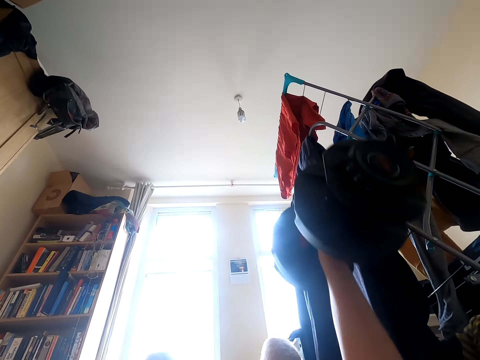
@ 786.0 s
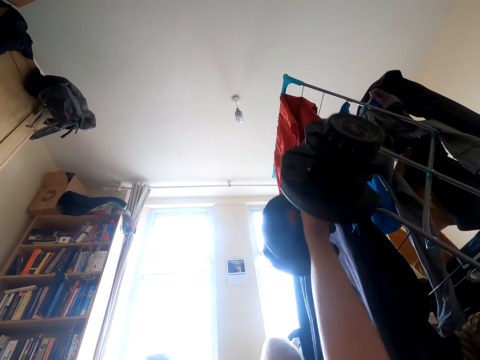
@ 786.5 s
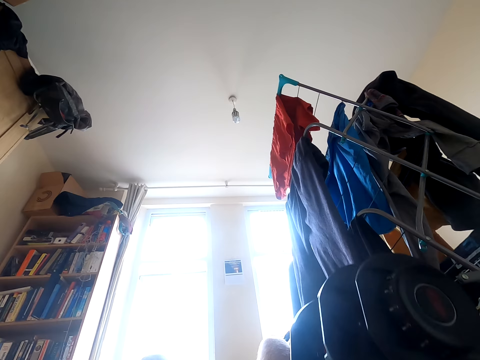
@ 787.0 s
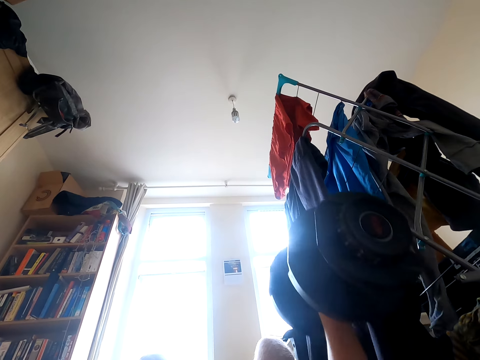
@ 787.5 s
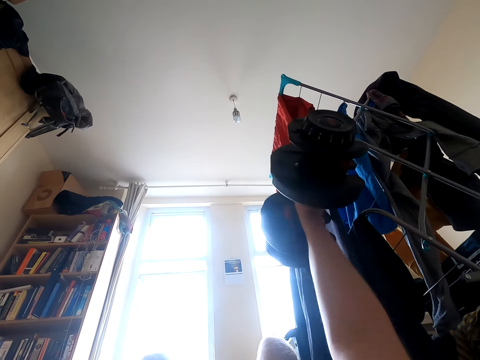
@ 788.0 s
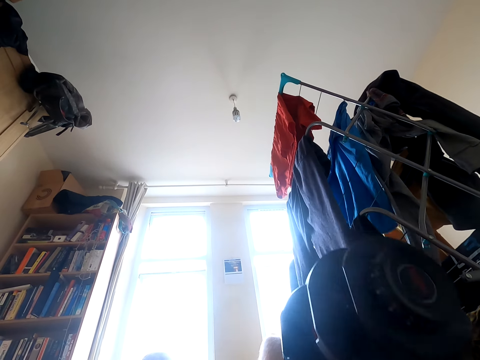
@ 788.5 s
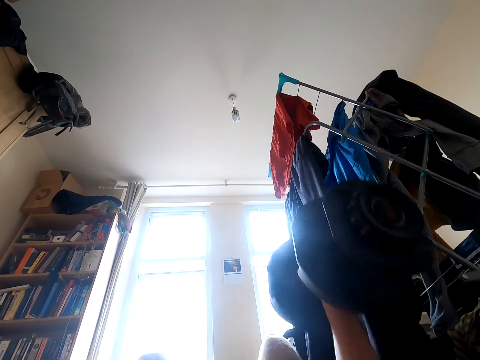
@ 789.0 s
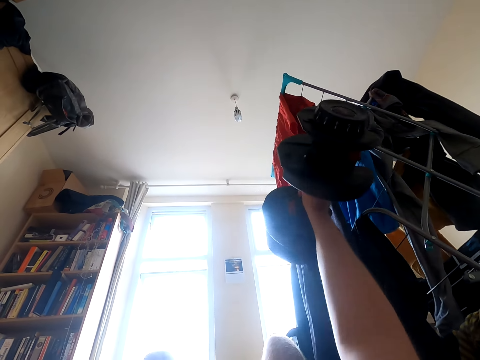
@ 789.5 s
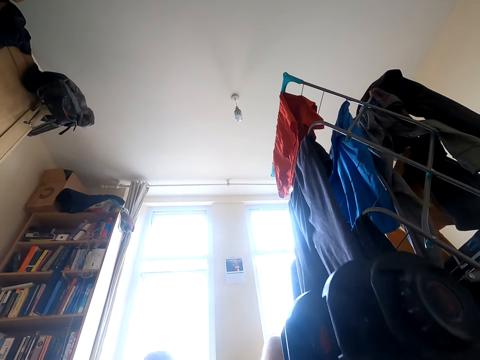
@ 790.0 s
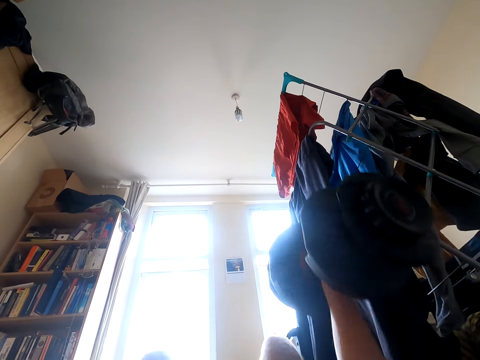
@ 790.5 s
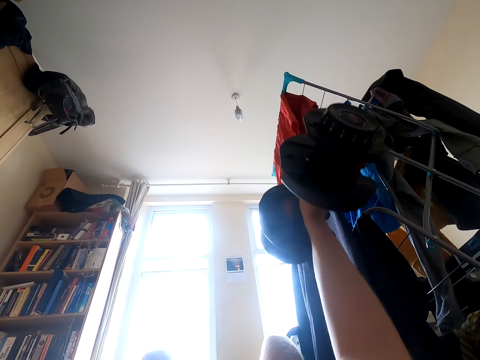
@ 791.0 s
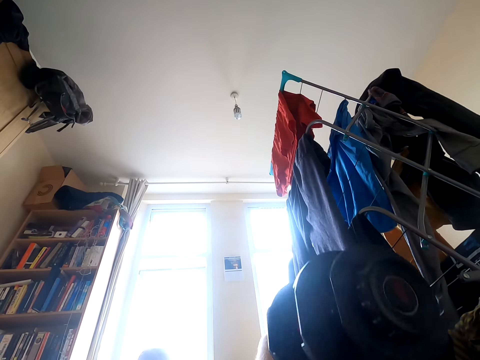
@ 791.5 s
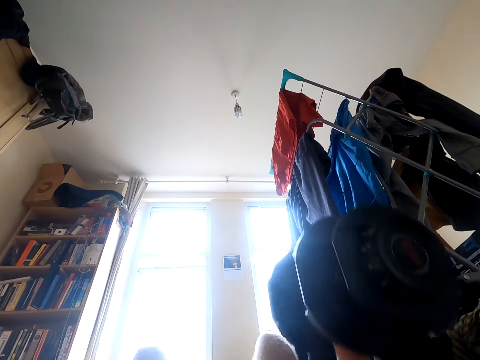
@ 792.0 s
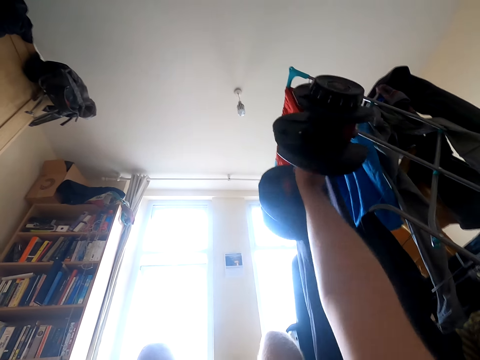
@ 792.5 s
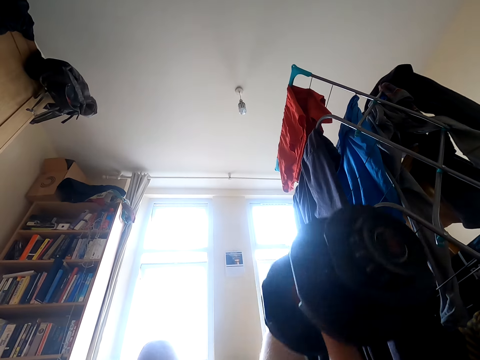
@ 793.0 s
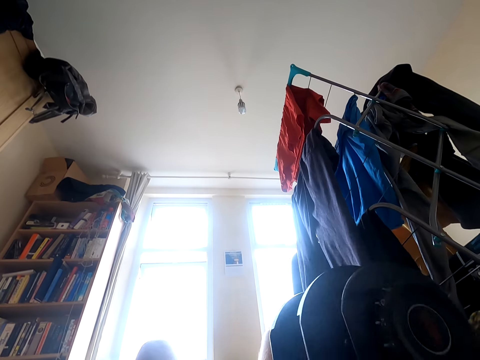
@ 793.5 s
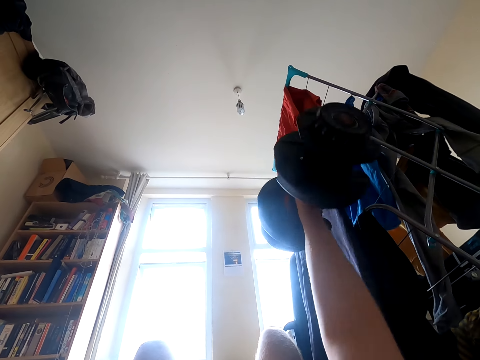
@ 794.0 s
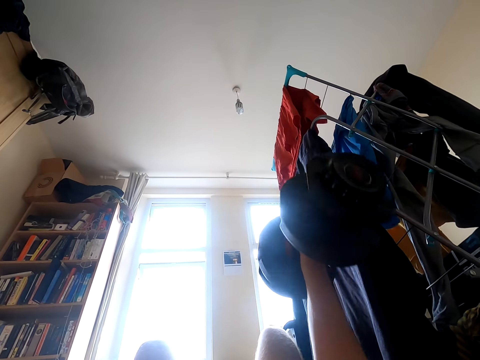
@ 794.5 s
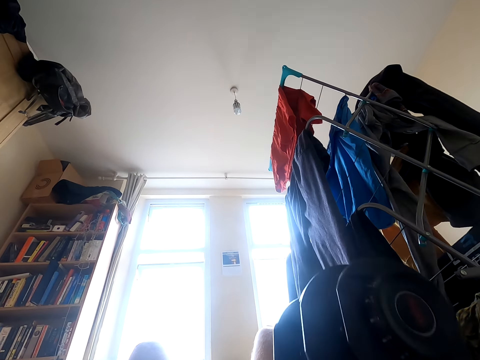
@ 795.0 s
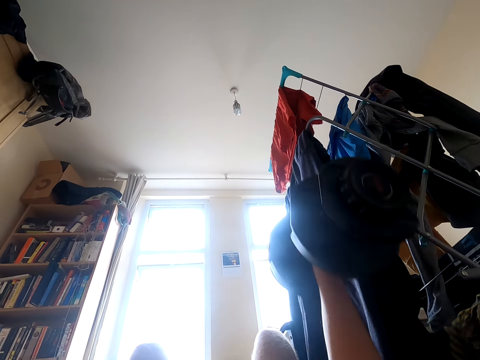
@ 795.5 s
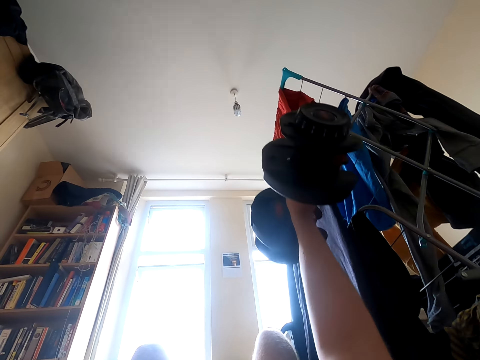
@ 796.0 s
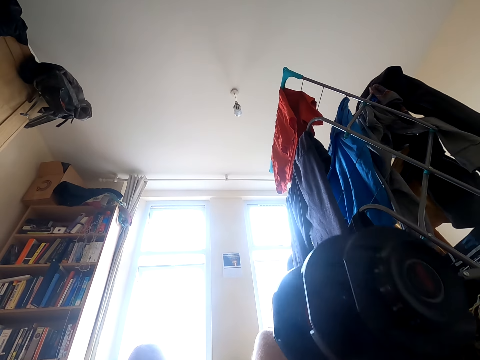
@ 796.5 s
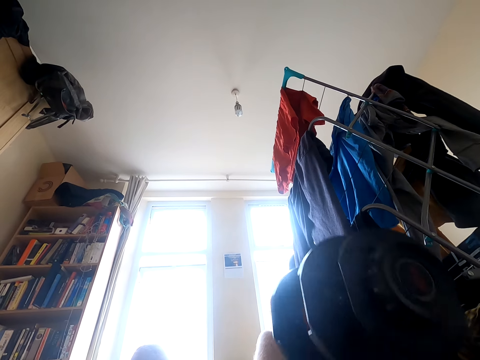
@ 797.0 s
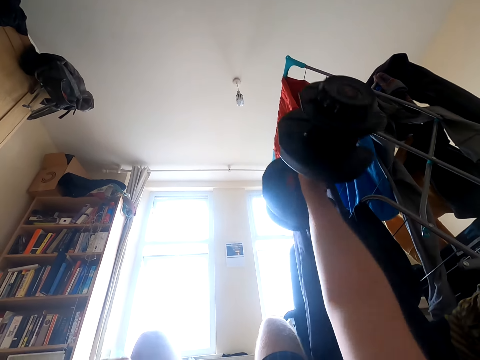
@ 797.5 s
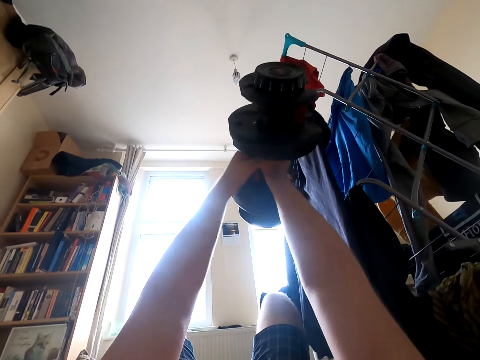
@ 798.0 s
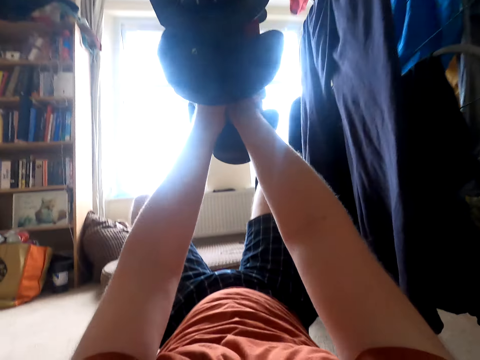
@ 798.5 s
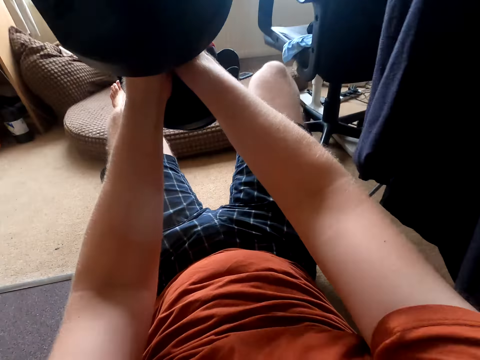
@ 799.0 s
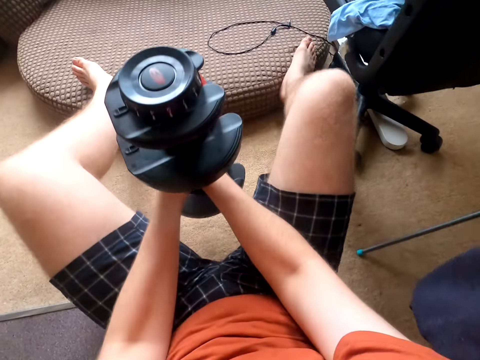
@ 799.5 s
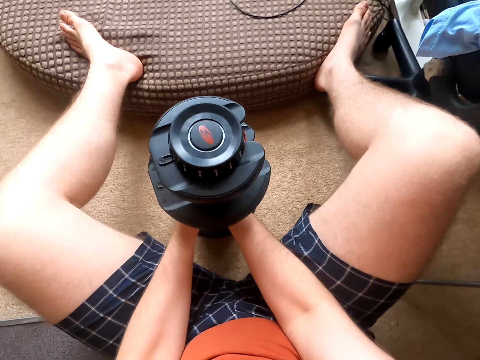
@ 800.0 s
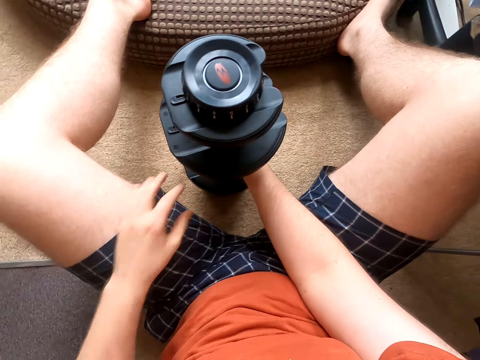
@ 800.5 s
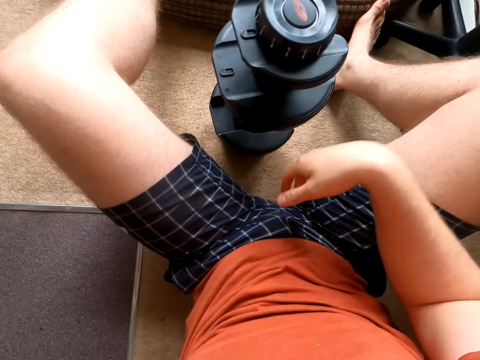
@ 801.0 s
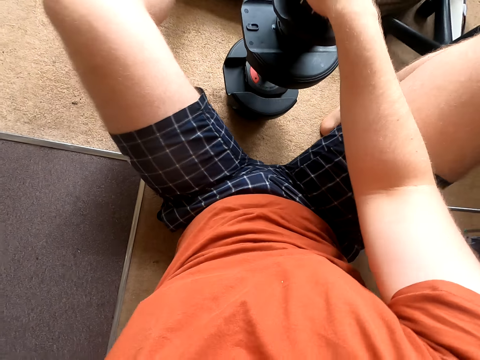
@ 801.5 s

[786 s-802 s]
The camera wearer lifts the dumbbell, puts the dumbbell down, lifts the dumbbell, puts the dumbbell down, lifts the dumbbell, puts the dumbbell down, lifts the dumbbell and puts the dumbbell down. They breathe. They lift the dumbbell, put the dumbbell down and lift the dumbbell. They do exercise with the dumbbells. They put the dumbbell down, lift the dumbbell, put the dumbbell down and lift the dumbbell. They breathe. They put the dumbbell down.

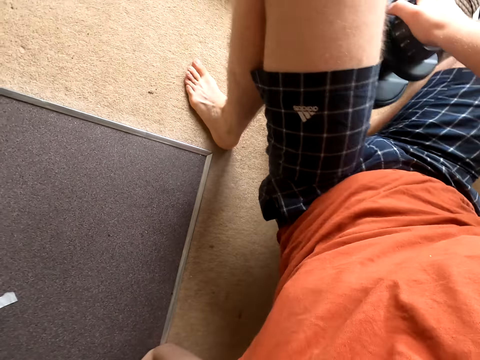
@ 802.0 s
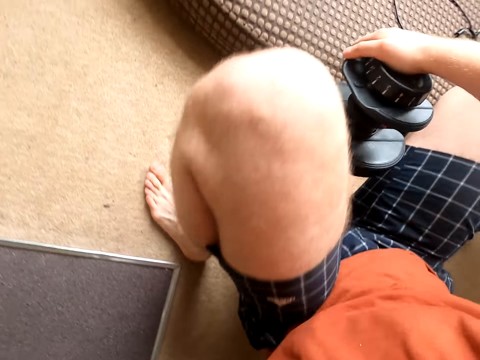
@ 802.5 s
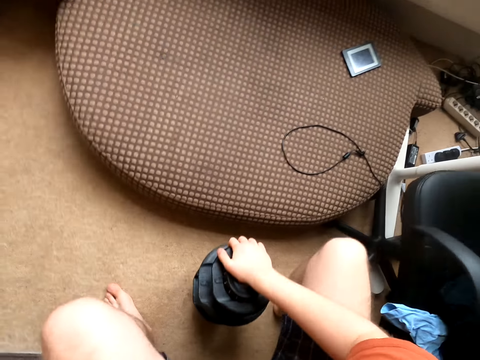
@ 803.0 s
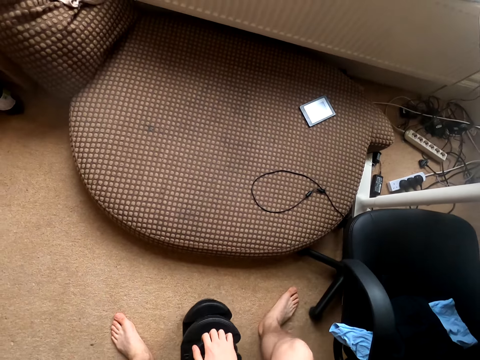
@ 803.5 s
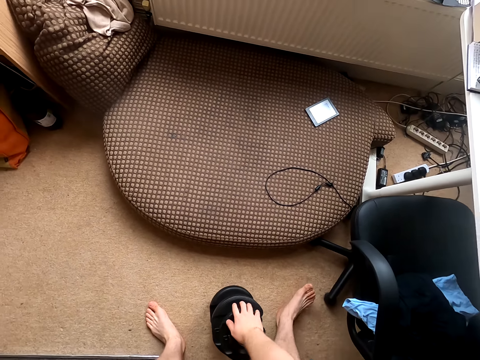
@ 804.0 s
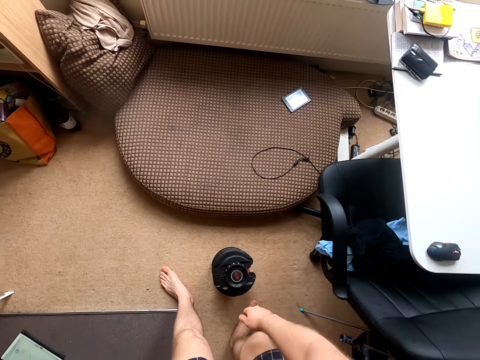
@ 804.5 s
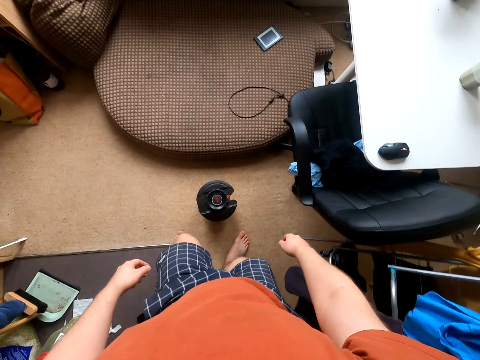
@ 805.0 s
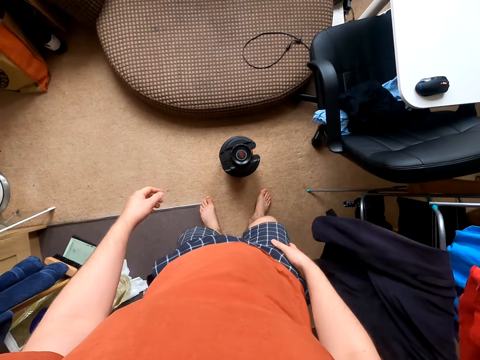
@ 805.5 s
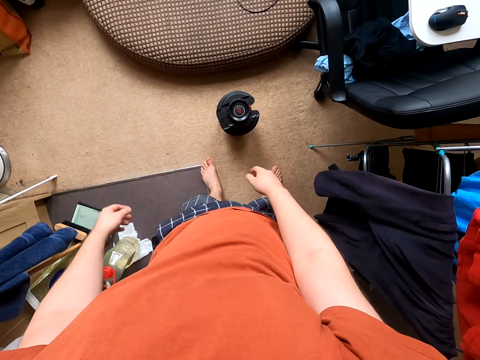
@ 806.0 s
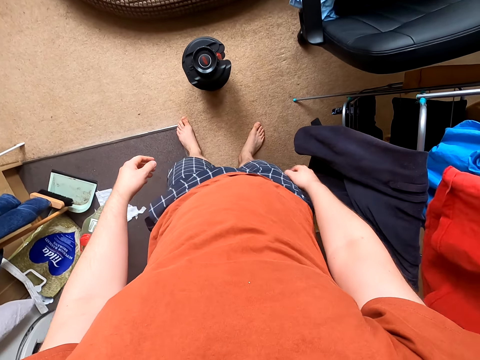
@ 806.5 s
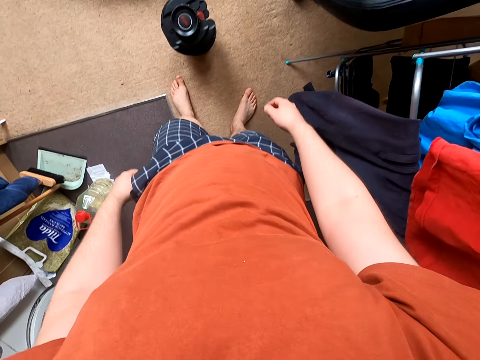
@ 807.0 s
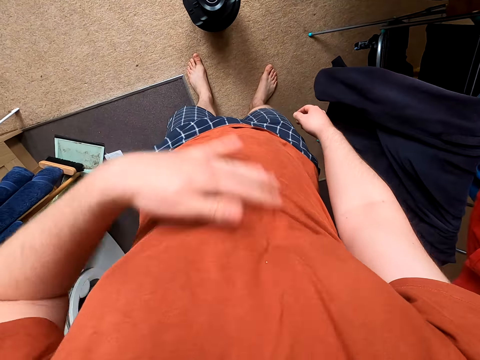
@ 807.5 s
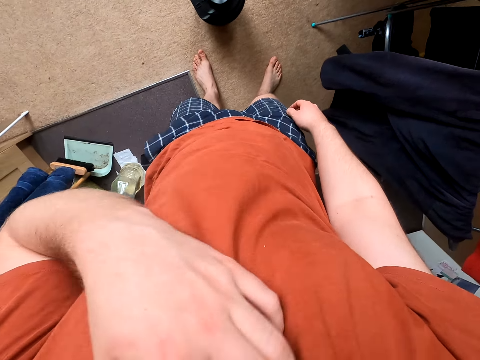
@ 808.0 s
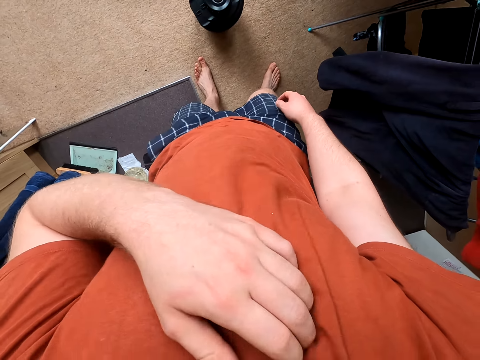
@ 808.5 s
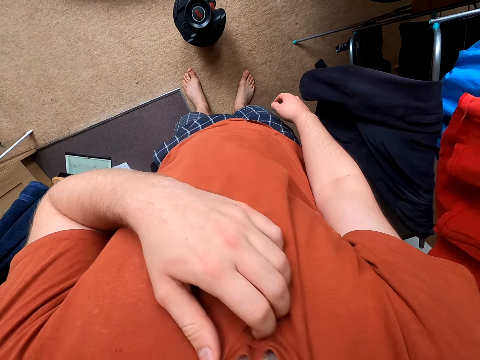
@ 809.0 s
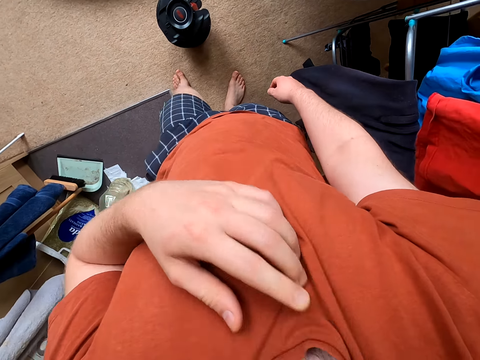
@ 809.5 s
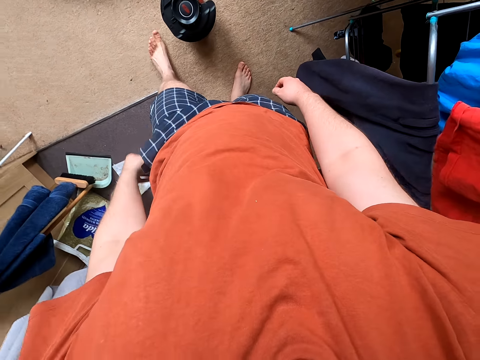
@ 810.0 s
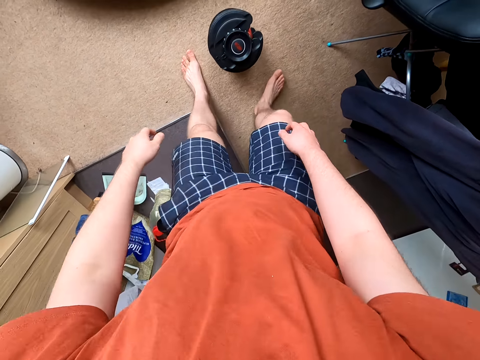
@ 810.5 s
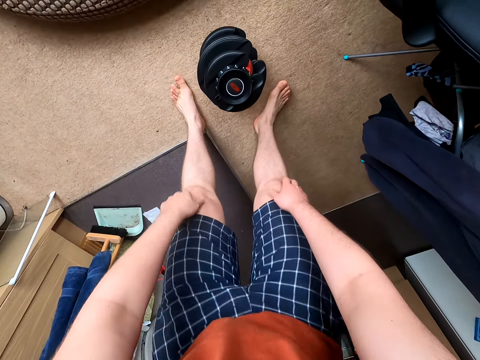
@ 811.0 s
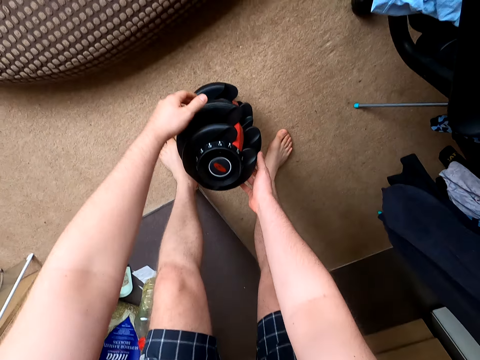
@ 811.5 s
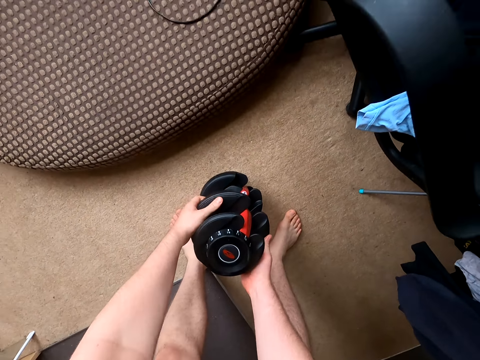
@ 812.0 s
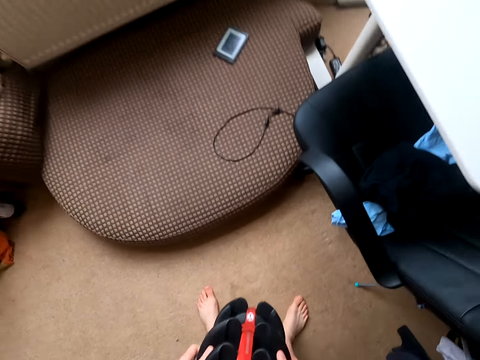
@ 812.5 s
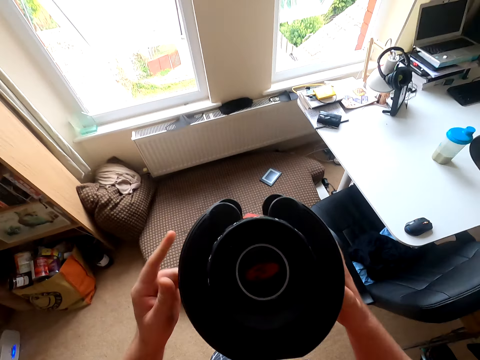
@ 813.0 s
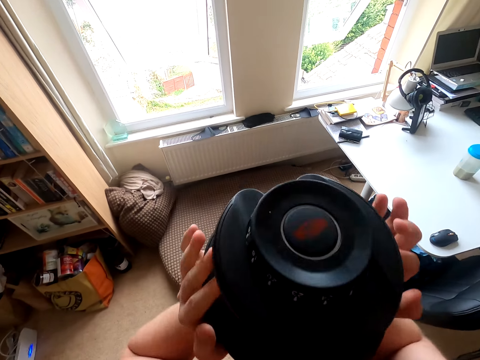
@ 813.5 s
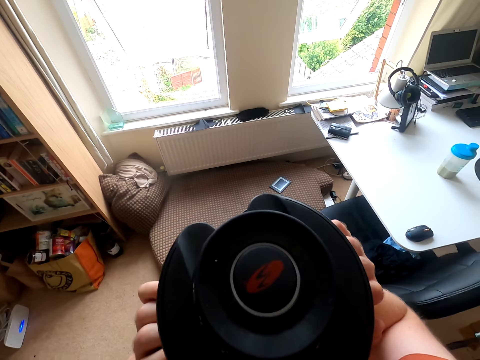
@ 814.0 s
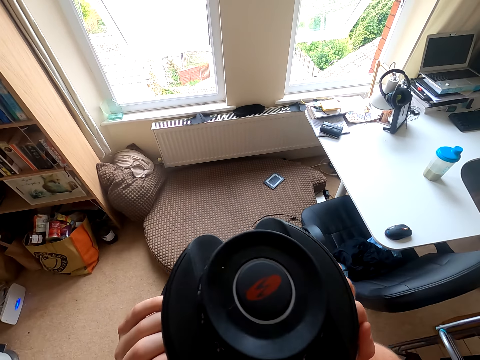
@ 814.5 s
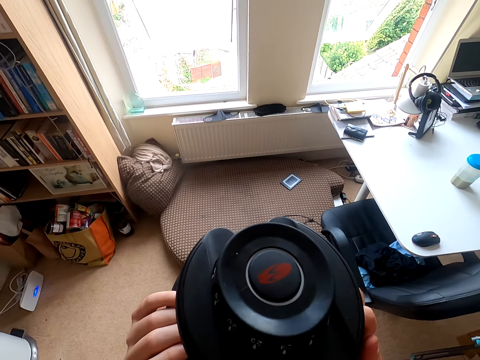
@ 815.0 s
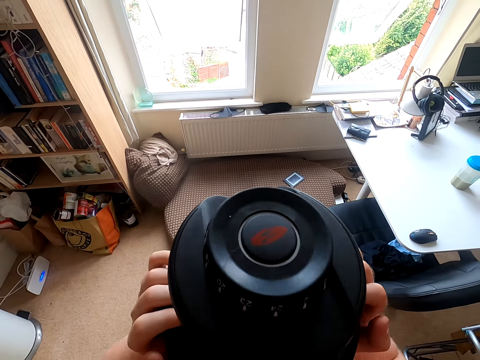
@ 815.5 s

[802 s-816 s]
The camera wearer wakes up. They stand up. They breathe. They touch the T-shirt. They scratch the chest. They lift the dumbbell. They do exercise with the dumbbells.
